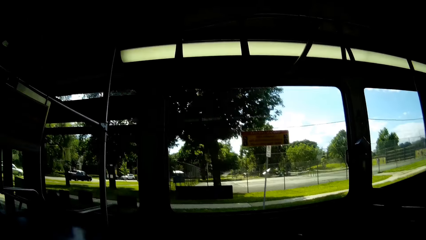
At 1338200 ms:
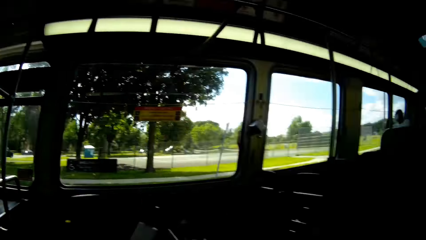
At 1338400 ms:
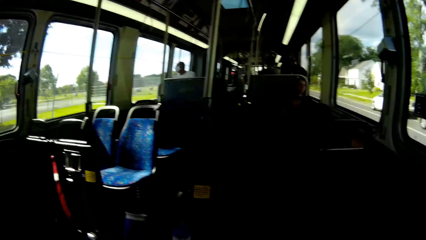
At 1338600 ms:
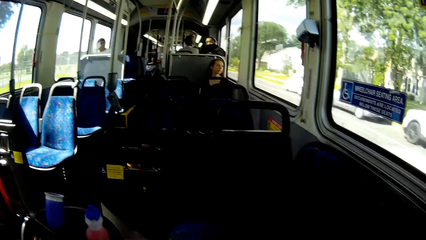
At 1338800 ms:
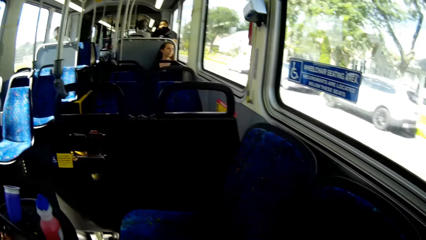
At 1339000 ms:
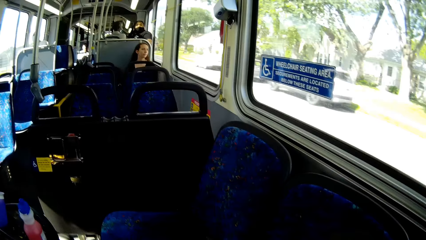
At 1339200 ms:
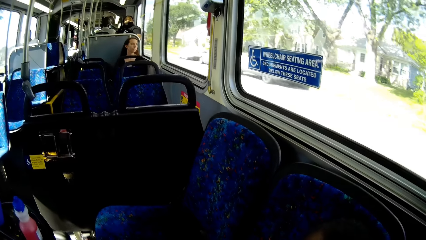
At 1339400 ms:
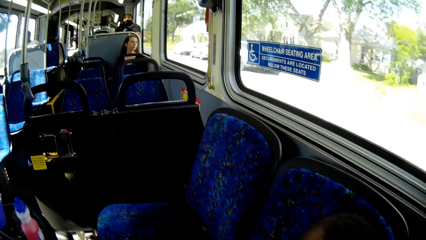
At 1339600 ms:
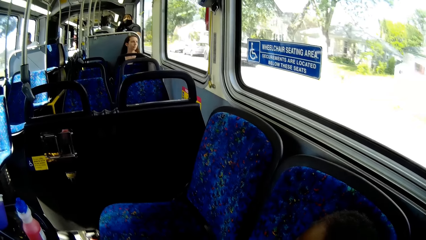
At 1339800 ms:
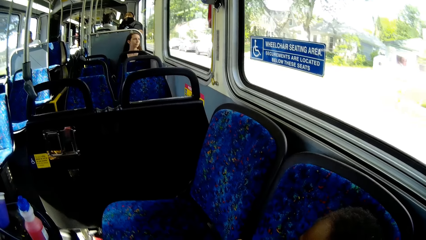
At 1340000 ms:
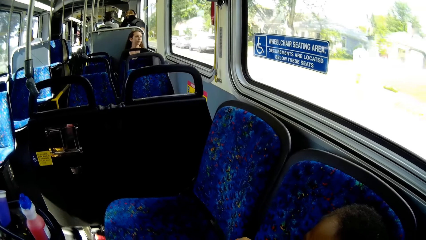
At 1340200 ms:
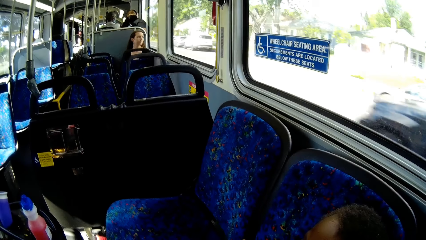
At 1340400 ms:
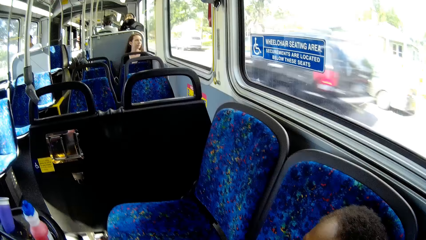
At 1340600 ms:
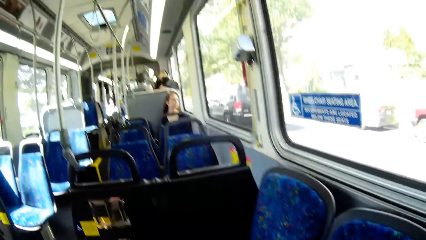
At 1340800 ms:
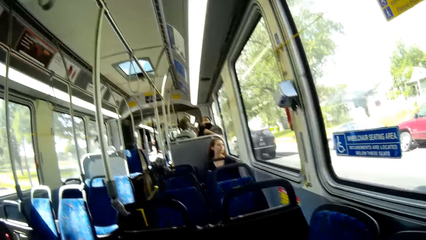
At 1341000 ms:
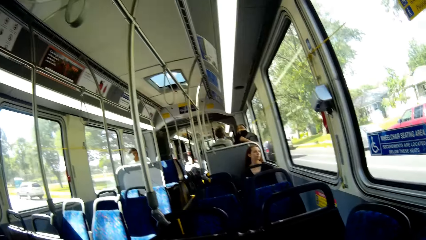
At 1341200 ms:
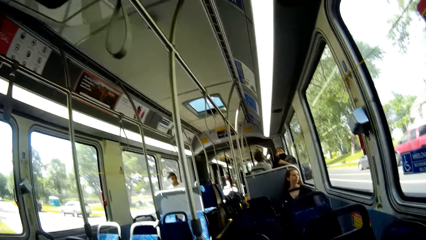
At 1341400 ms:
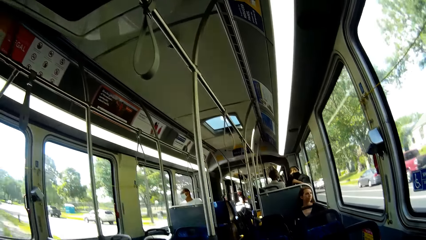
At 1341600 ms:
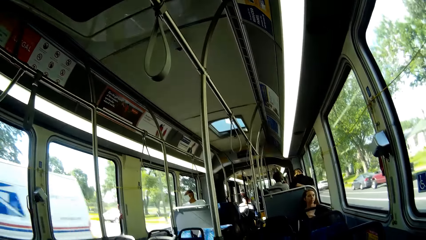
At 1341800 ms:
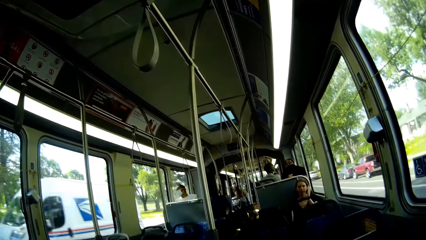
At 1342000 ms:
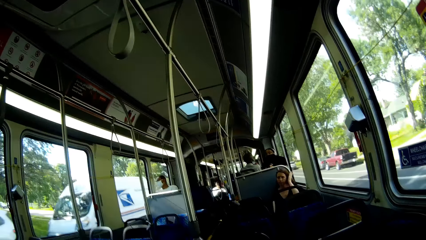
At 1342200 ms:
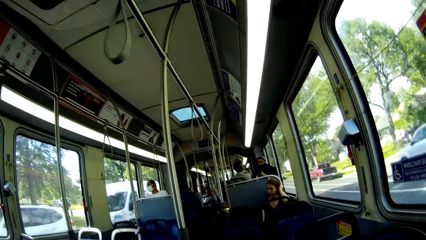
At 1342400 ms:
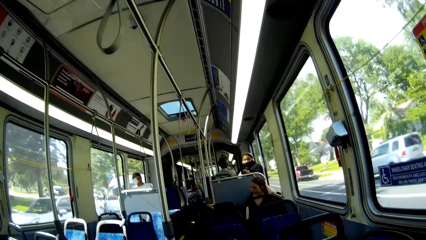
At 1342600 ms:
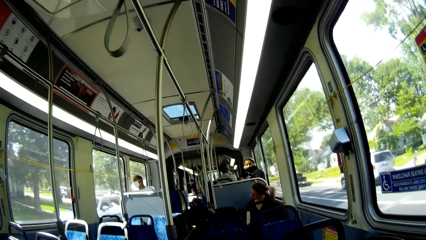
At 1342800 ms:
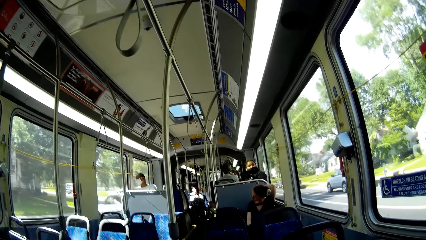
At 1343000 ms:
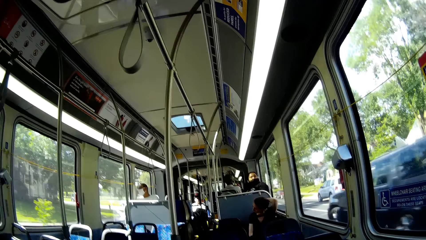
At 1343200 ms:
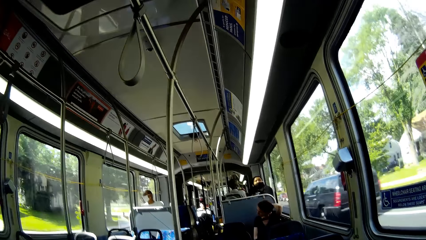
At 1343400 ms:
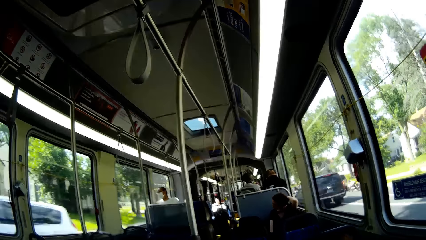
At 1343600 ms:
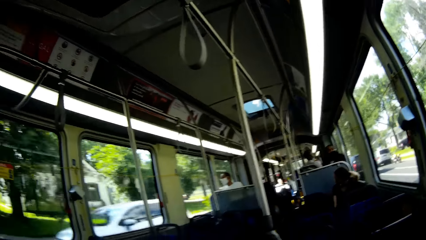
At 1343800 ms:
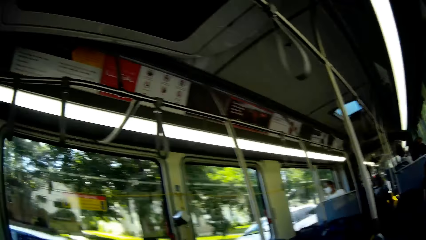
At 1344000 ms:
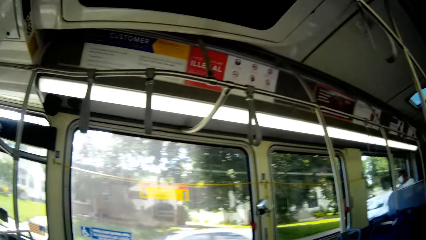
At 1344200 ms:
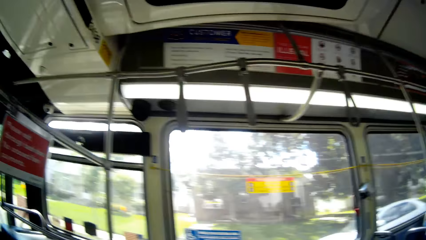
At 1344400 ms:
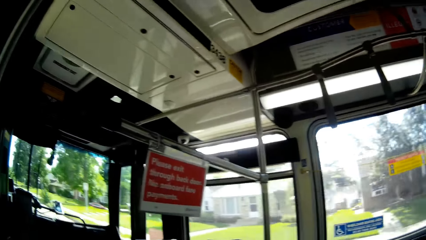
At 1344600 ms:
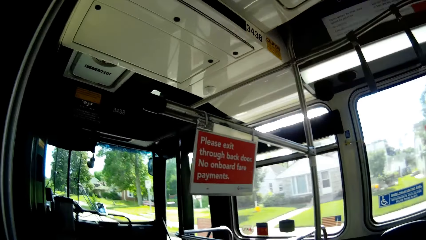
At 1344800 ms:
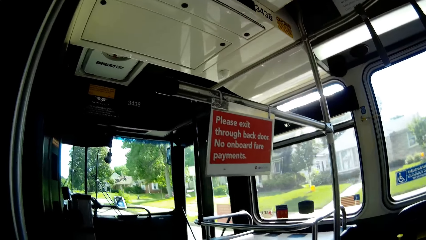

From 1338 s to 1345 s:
The child interacts with the camera wearer.
